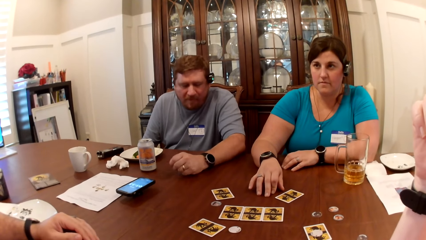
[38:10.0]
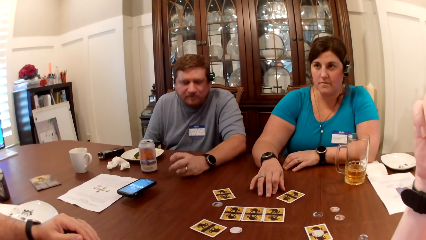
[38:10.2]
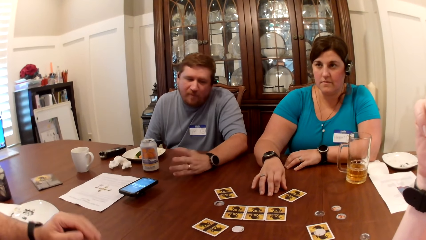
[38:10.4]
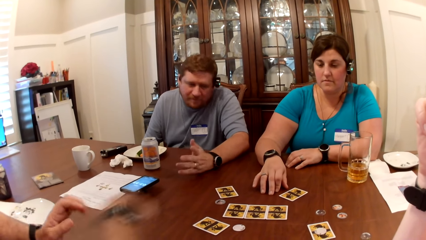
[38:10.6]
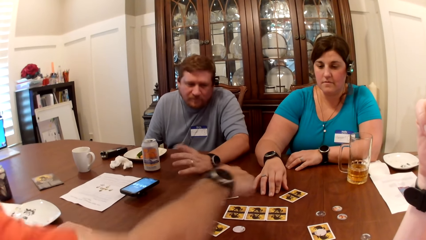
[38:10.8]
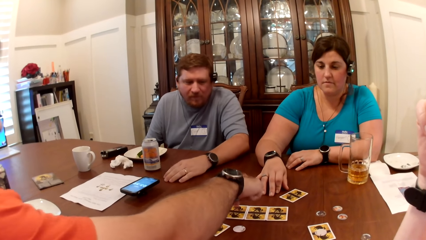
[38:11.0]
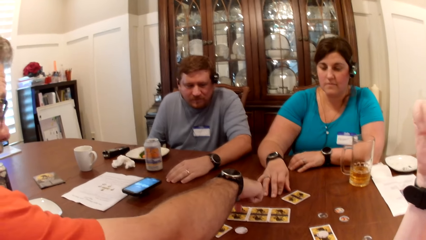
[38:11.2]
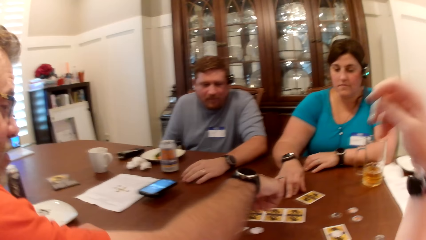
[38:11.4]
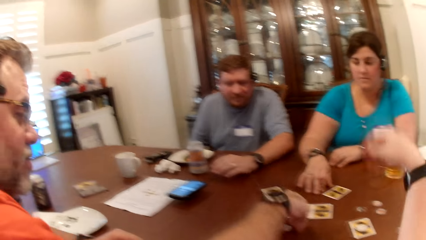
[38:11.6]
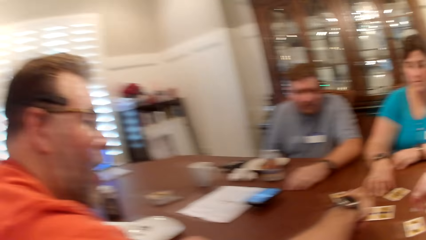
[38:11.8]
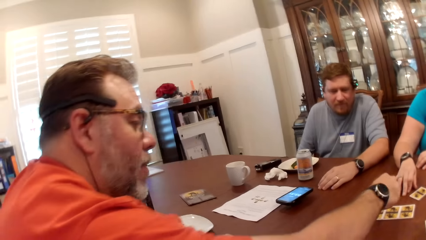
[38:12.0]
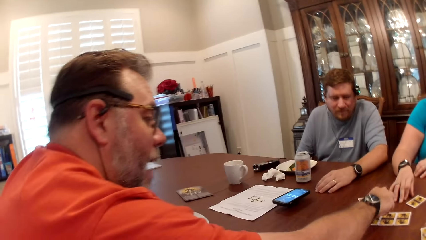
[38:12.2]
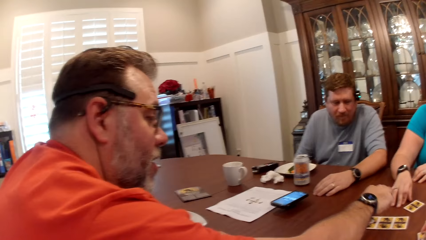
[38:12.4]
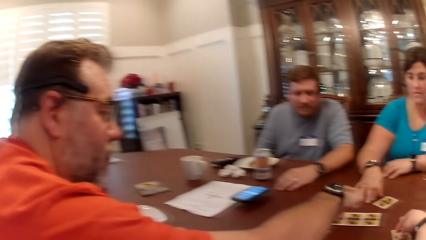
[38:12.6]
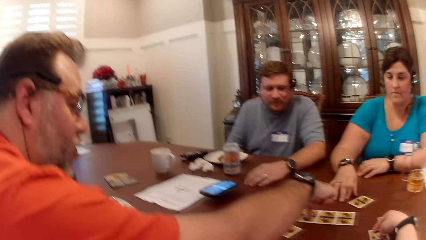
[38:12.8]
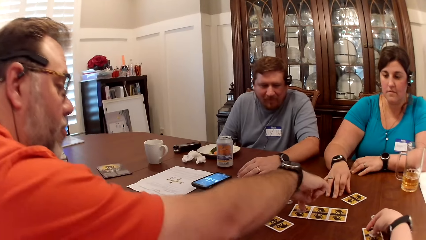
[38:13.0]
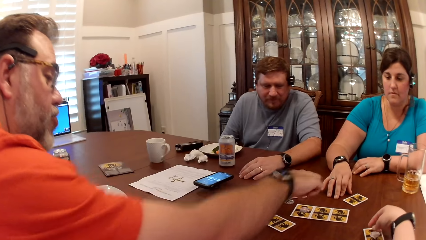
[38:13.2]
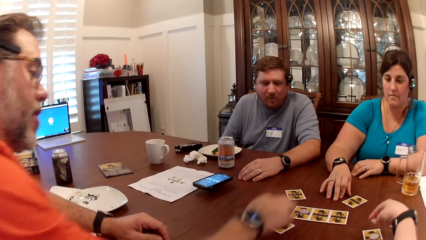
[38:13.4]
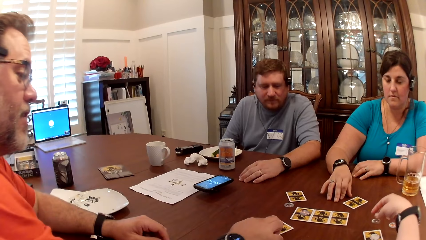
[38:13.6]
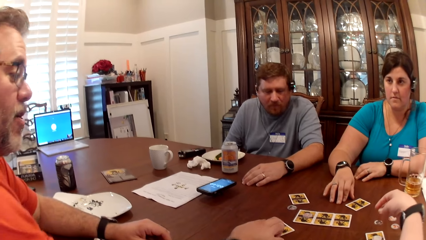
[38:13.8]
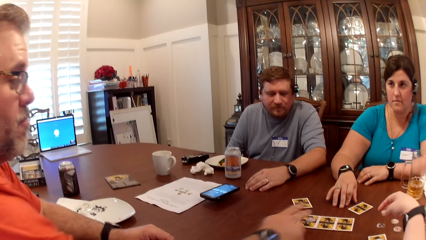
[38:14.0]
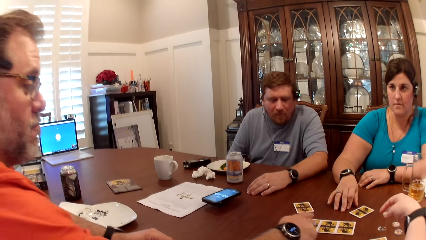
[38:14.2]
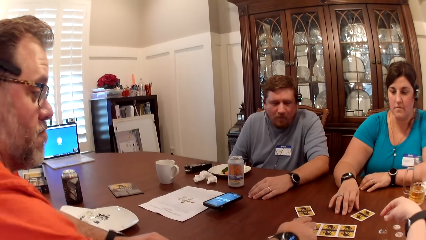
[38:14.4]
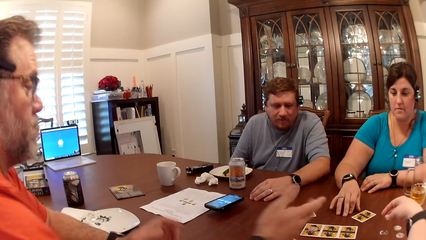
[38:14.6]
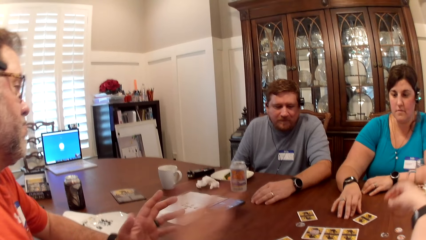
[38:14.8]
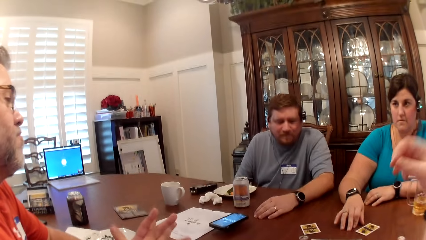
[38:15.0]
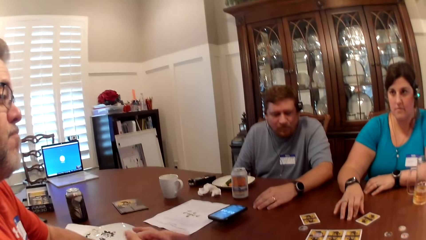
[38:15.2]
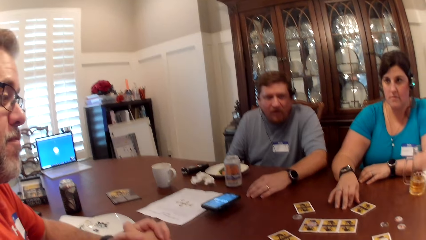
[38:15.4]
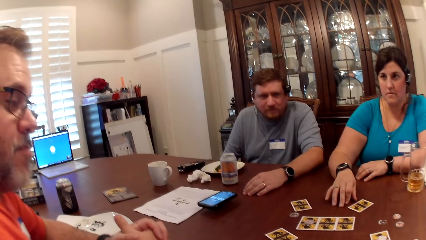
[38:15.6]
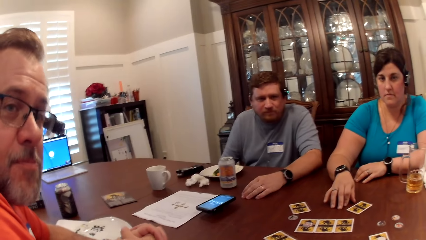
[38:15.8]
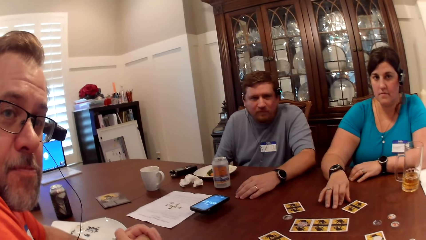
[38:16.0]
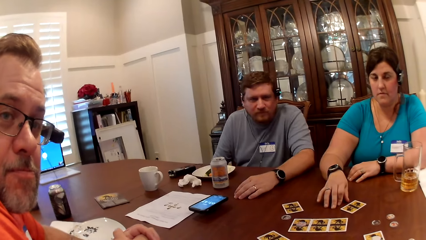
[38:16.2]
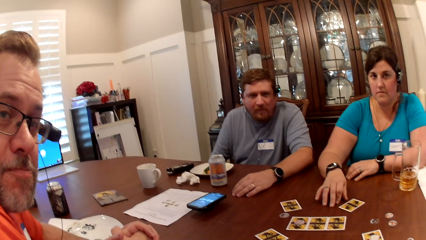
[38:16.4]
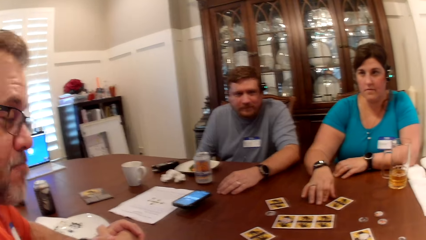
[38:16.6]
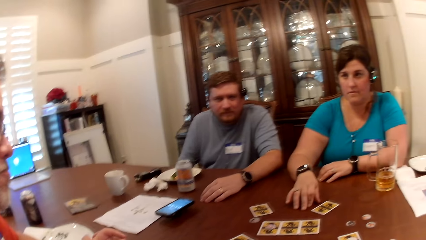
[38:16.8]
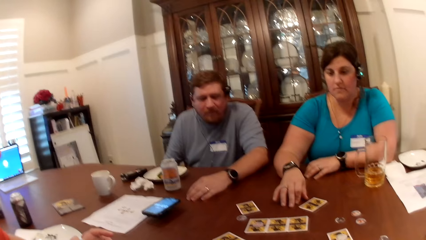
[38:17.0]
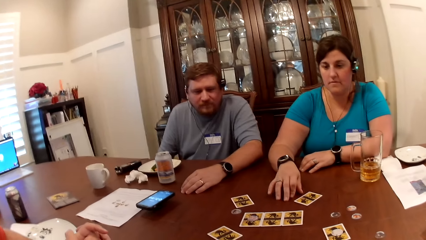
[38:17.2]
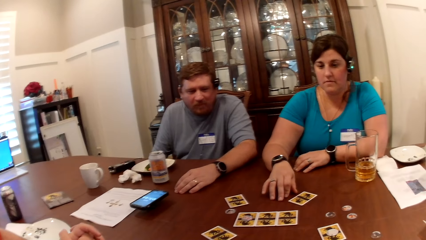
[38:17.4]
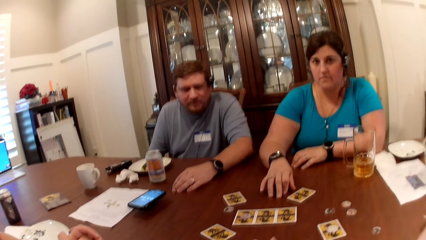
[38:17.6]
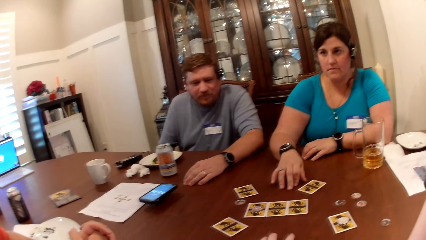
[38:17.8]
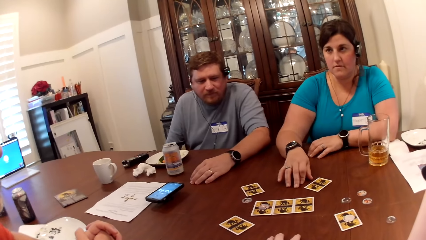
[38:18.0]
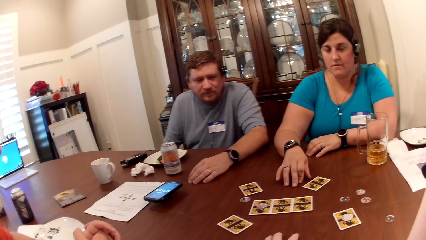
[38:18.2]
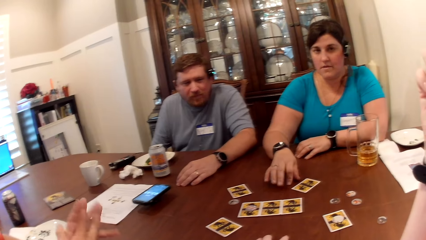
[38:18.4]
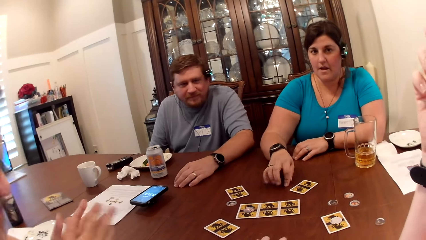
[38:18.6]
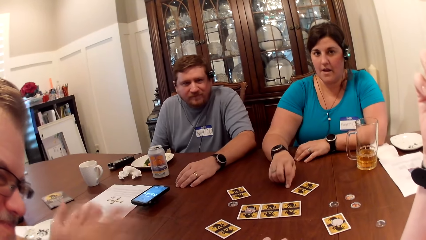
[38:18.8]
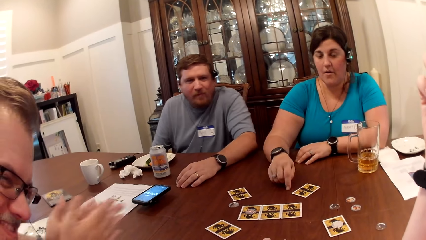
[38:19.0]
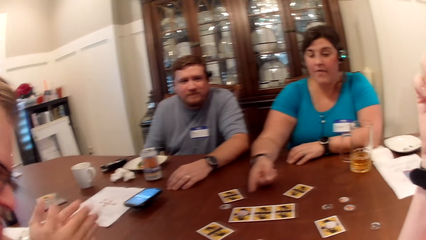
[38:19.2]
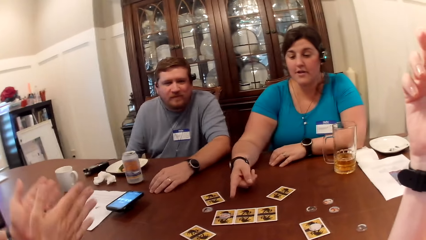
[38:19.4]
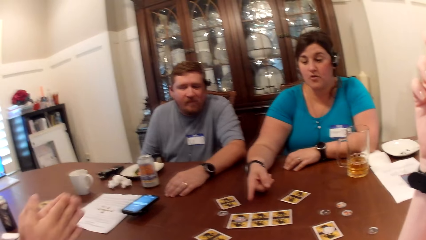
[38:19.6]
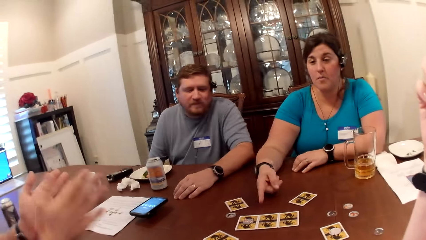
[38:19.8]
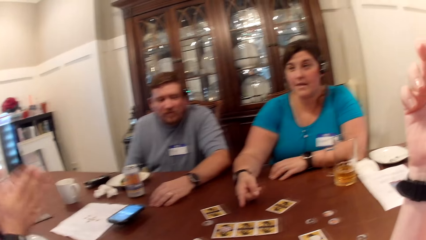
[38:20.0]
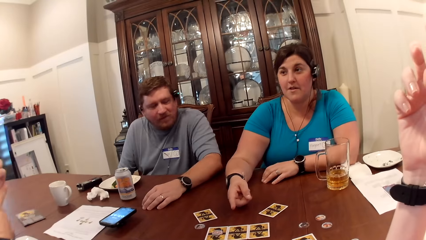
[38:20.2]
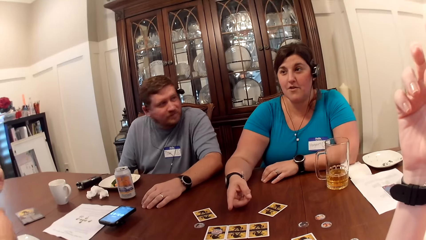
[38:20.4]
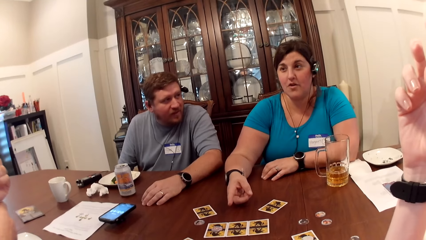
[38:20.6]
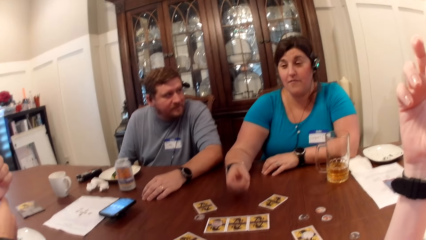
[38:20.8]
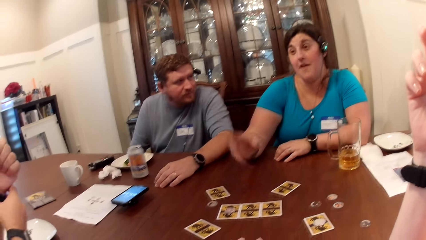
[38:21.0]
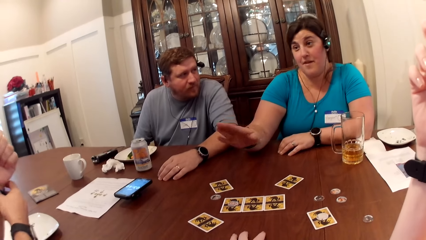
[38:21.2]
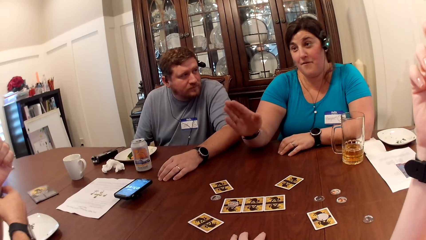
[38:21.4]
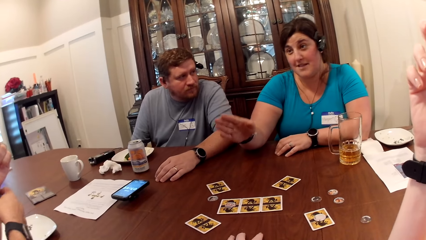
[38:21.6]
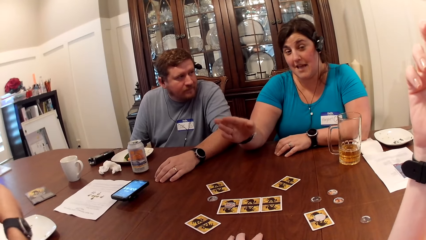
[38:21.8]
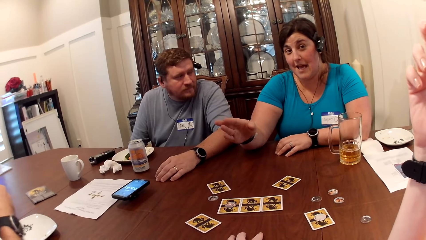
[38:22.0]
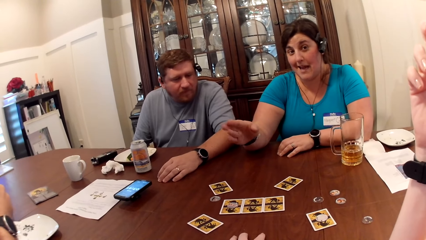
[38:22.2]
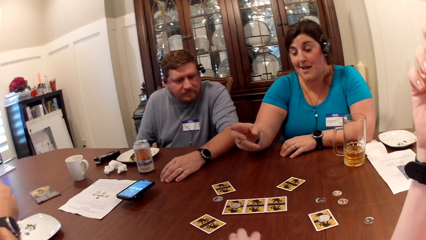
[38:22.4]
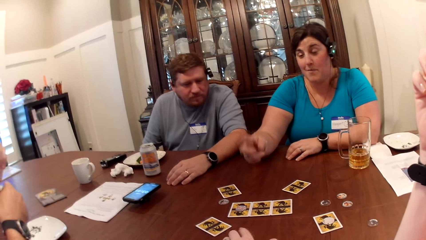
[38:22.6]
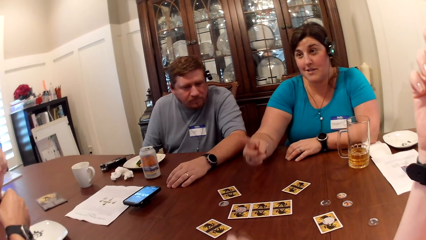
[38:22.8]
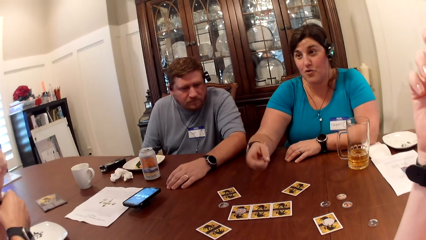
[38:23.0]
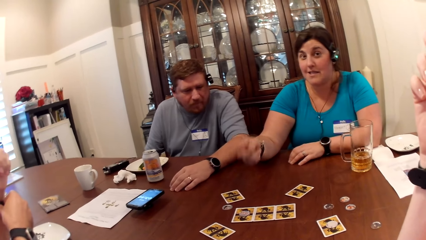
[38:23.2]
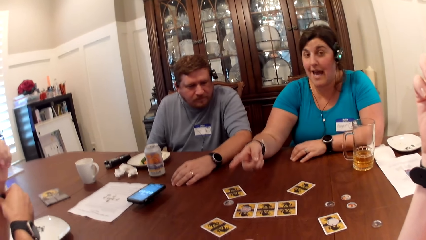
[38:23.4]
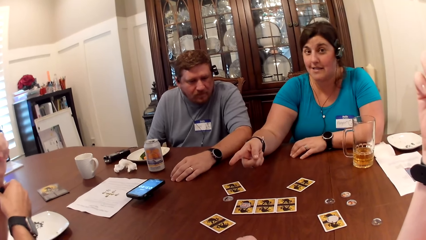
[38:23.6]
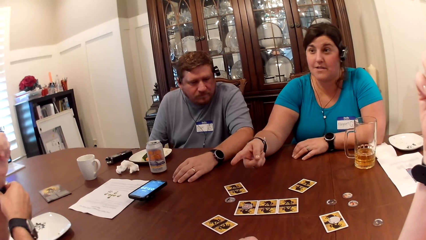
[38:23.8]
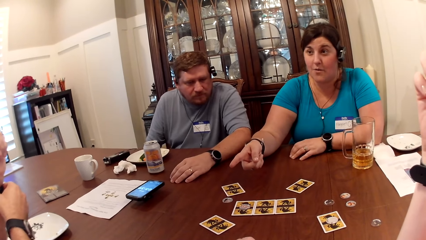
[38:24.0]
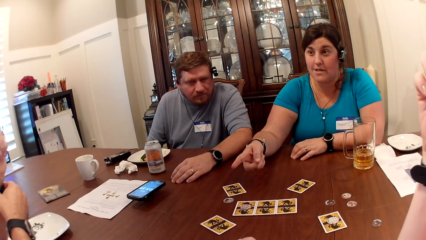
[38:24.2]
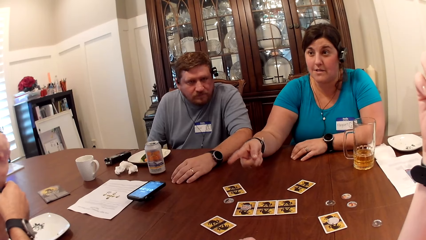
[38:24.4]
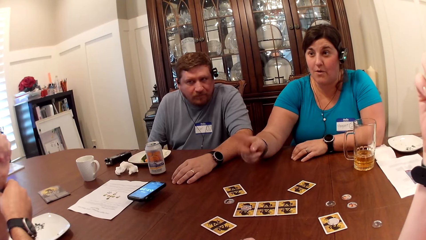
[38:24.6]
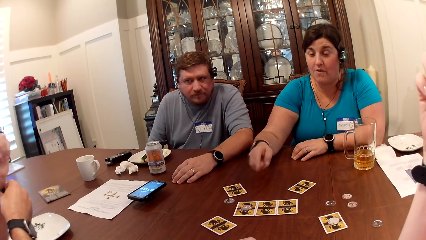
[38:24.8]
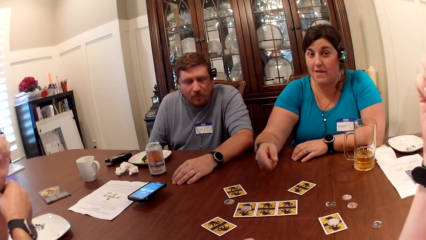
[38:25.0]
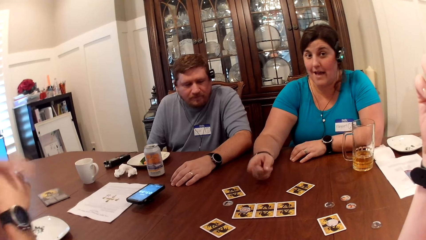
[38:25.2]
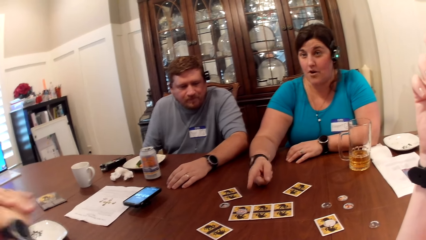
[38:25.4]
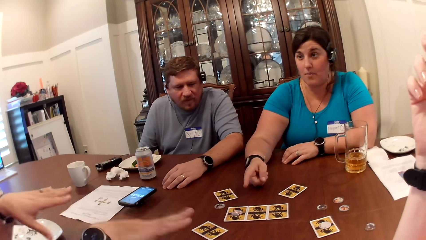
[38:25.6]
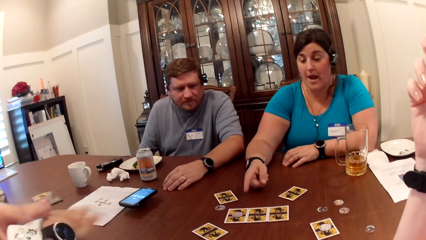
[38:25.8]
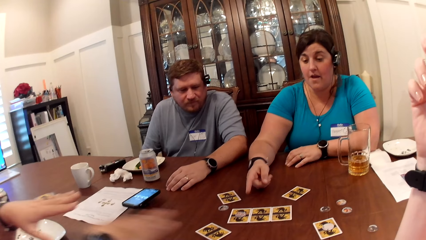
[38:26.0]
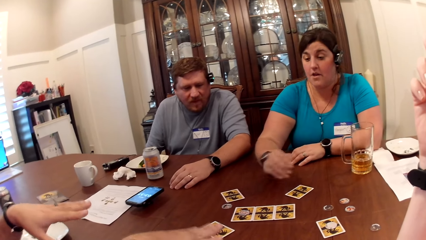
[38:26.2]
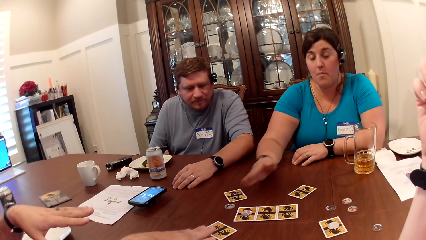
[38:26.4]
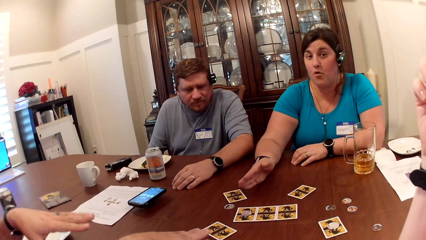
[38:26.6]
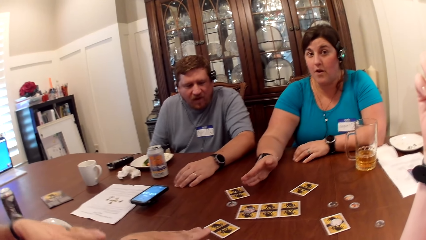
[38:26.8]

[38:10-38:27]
A man drops his left hand on the table. Another man touches the card on the table with his right hand. He picks the token from the table with his right hand. He drops the token on the table with his right hand. The camera wearer talks to the other man. She touches the card on the table with her right hand. The other man touches the token on the card with his right hand. He moves the card on the table with his right hand. He touches the card on the table with his right hand. He drops both hands on the table. The camera wearer interacts with the first man, the other man and a woman at the table. The woman interacts with the camera wearer, the first man and the other man at the table. The other man claps his hands. The woman points her right hand. She talks to the camera wearer. The other man adjusts a wristwatch with his right hand.
